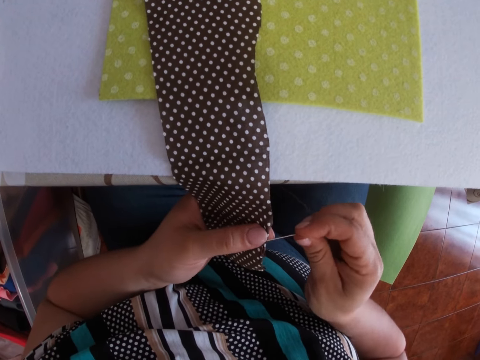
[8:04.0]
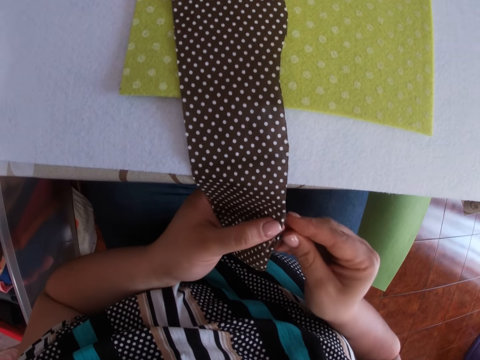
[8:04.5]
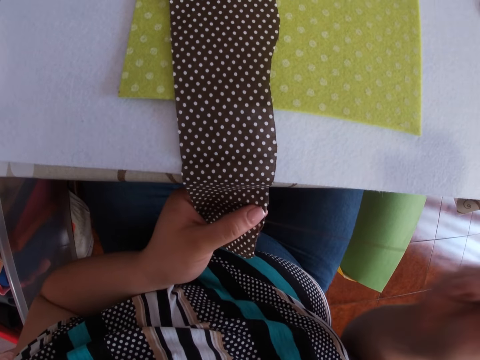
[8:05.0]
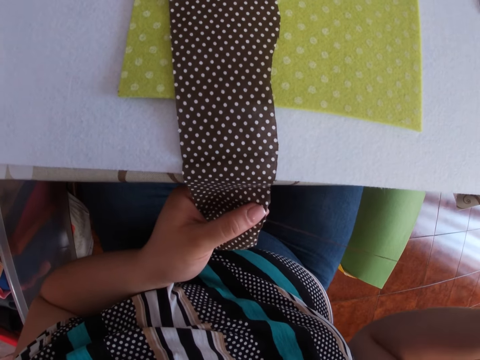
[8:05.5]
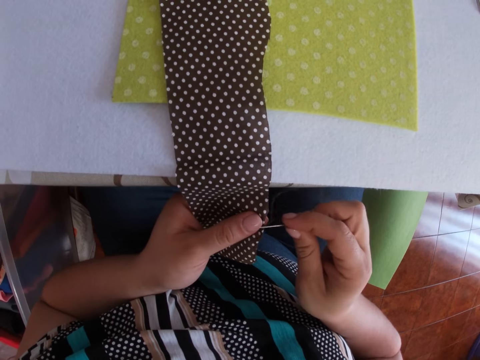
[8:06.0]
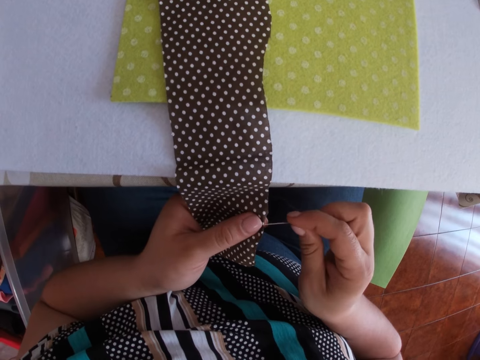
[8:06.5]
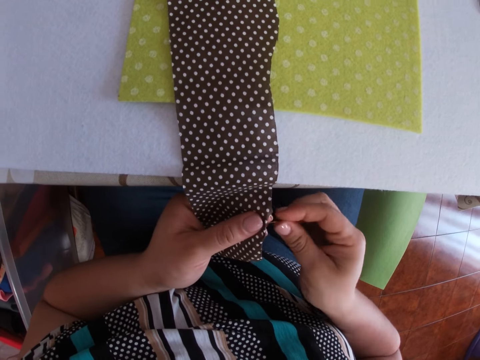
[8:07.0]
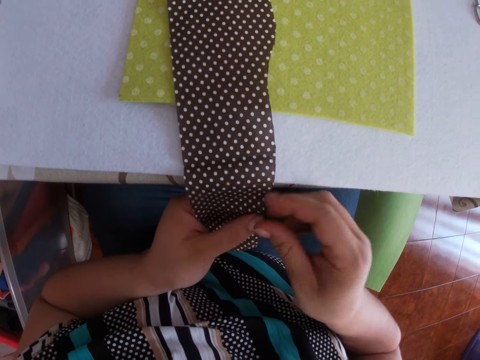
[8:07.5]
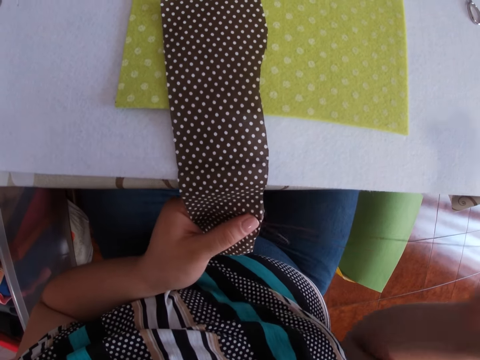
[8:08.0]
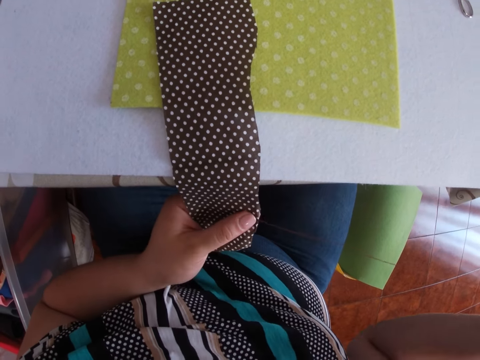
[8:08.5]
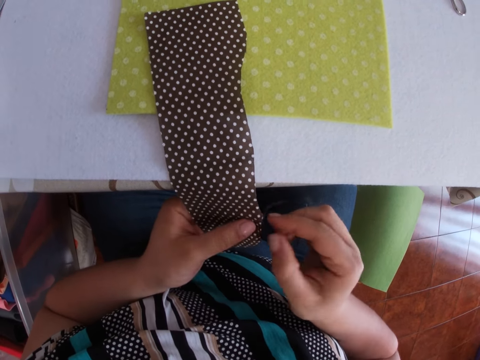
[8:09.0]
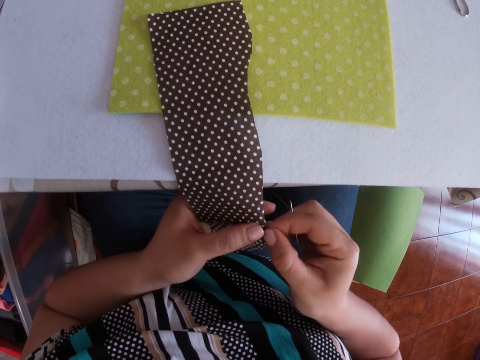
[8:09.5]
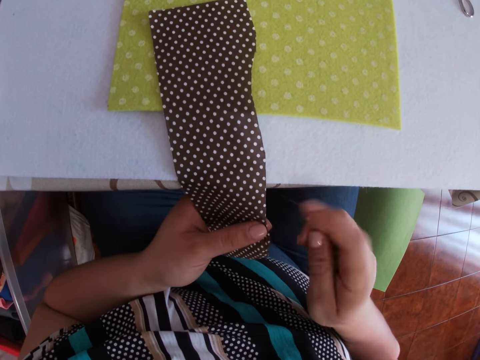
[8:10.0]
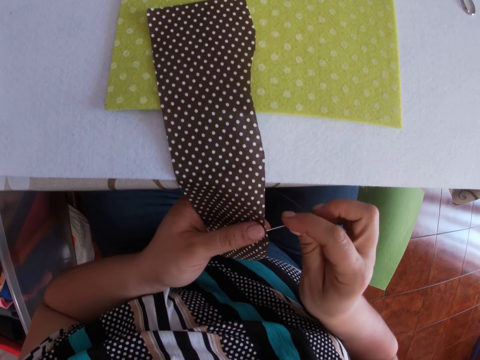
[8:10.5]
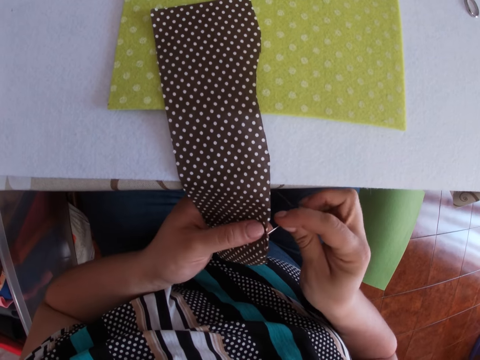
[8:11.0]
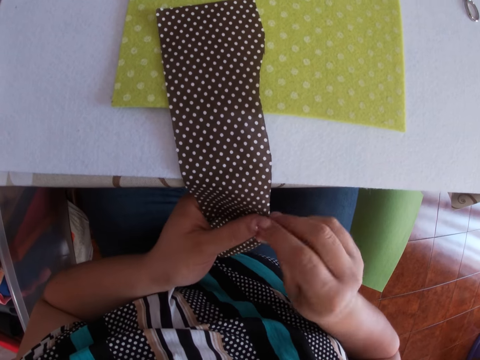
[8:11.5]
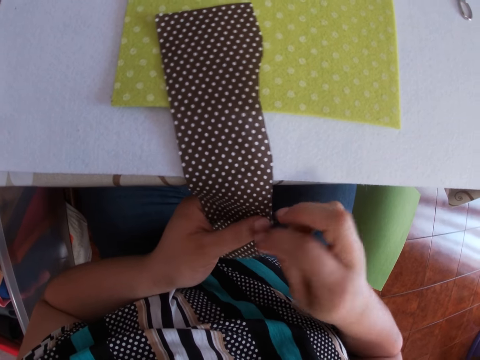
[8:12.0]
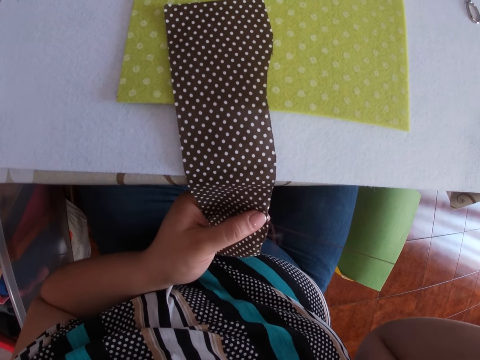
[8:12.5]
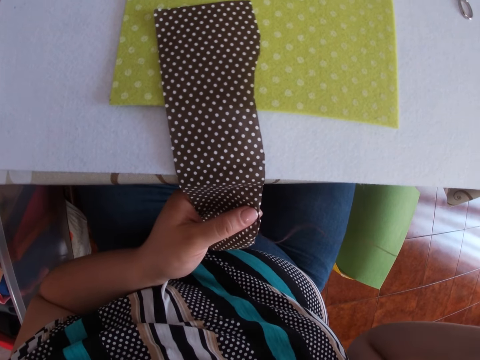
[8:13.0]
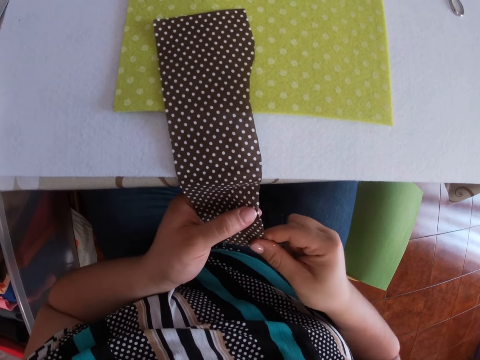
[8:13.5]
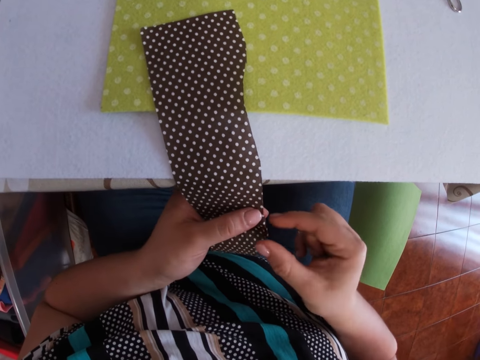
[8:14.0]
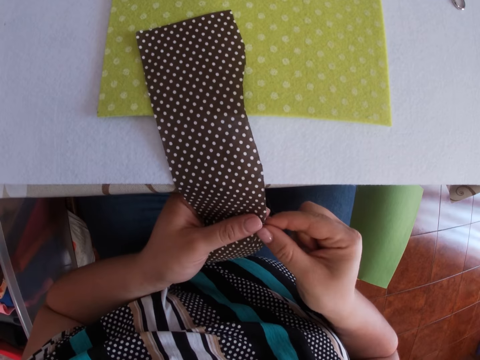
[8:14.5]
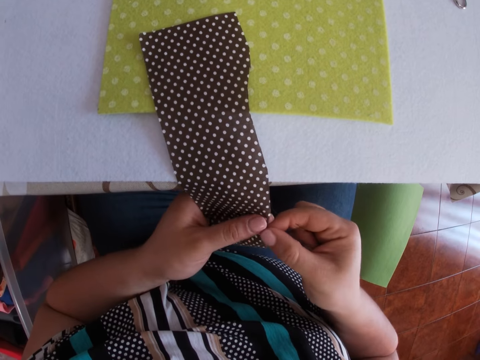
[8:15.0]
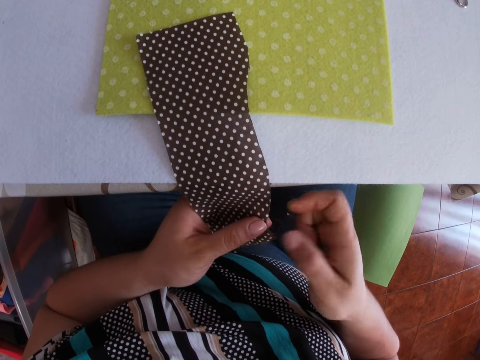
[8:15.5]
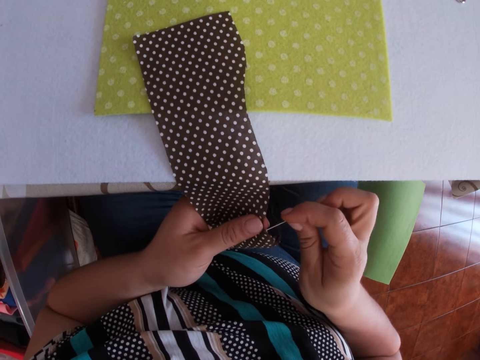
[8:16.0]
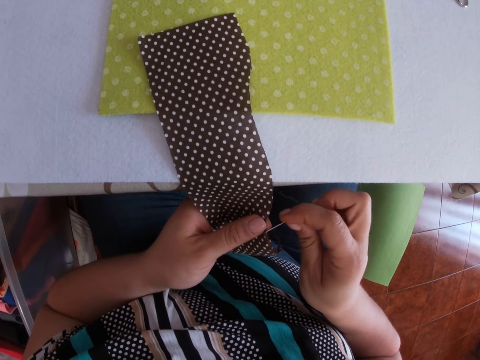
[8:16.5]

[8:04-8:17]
The camera wearer pierces a cloth with a needle. They pull the thread. They pierce the cloth with the needle. They pull the thread. They press the cloth. They pierce the cloth with the needle. They pull the thread. They press the cloth.

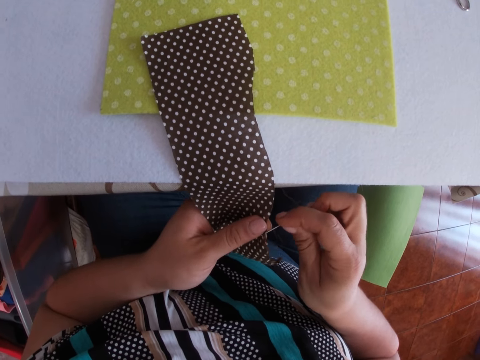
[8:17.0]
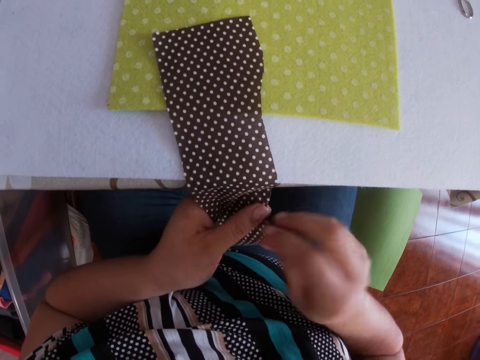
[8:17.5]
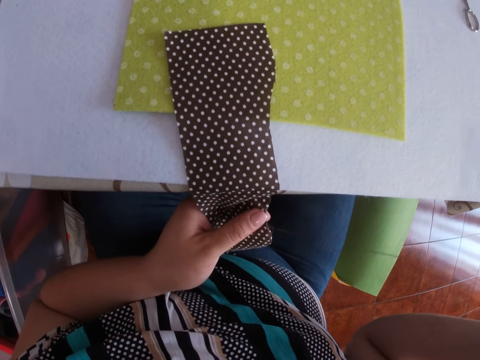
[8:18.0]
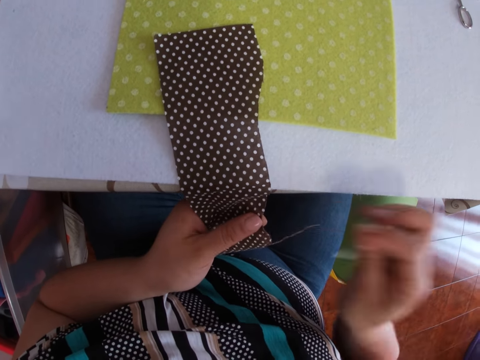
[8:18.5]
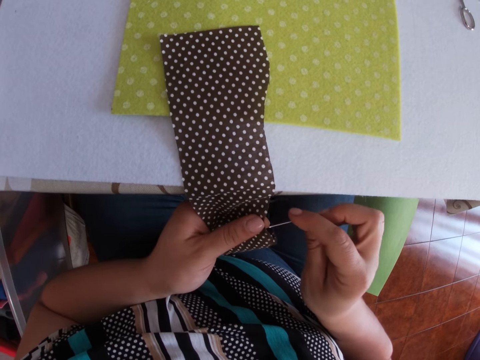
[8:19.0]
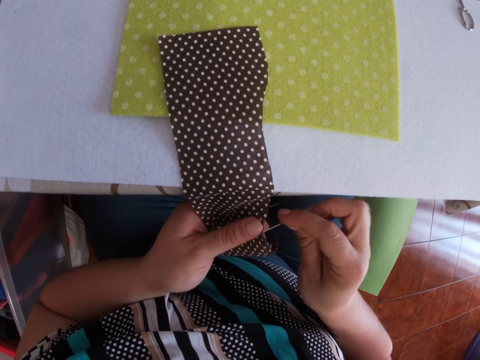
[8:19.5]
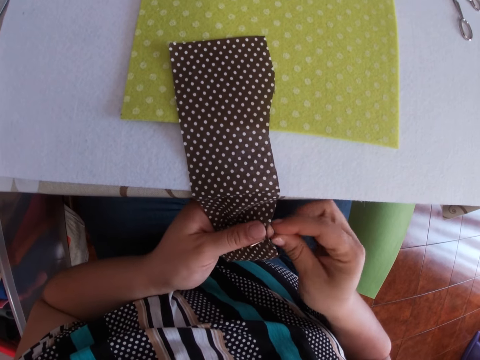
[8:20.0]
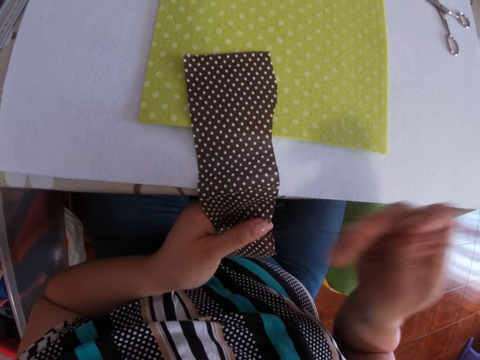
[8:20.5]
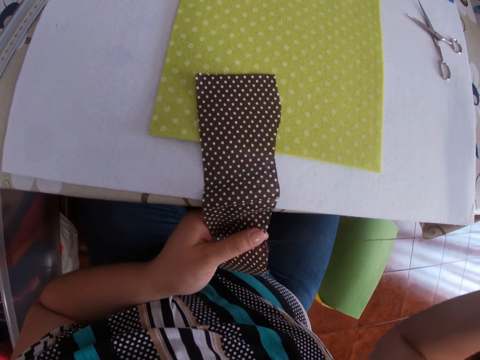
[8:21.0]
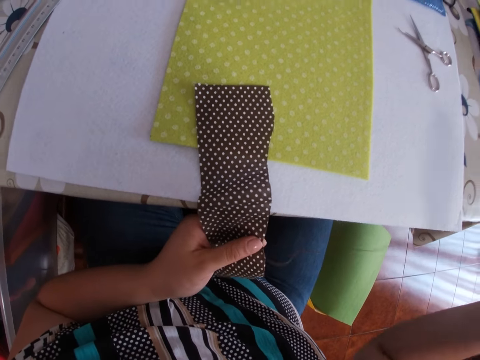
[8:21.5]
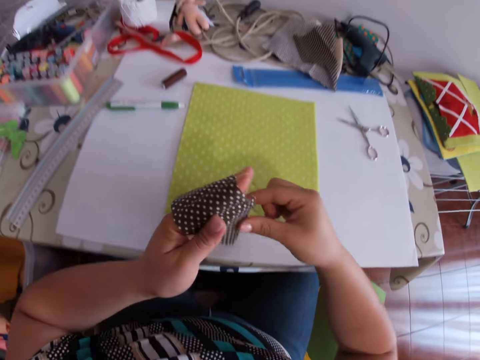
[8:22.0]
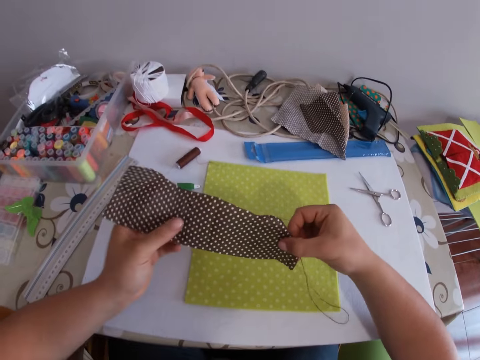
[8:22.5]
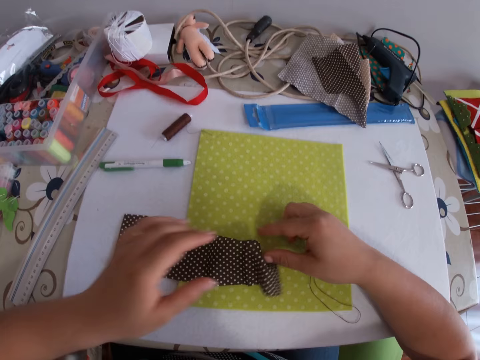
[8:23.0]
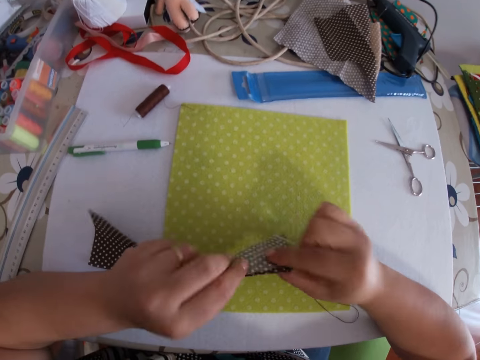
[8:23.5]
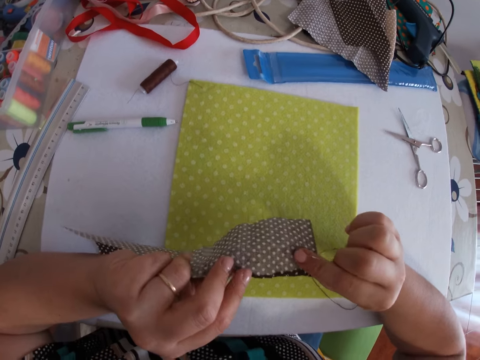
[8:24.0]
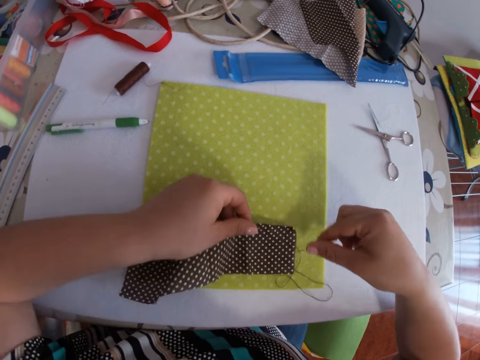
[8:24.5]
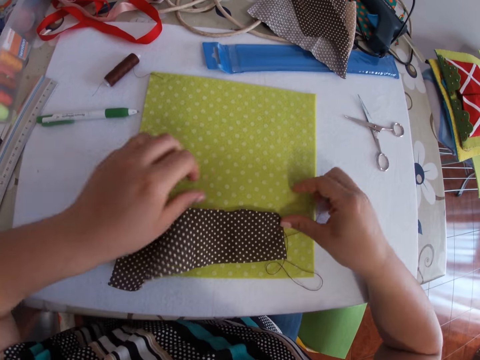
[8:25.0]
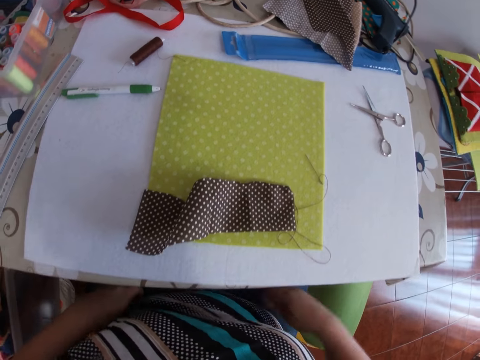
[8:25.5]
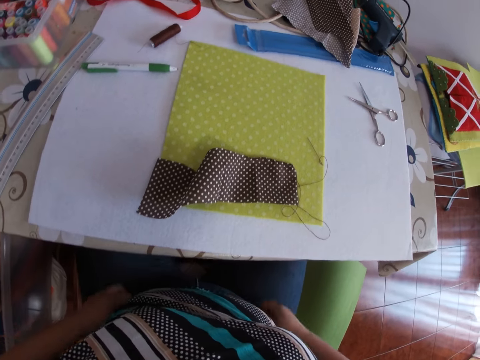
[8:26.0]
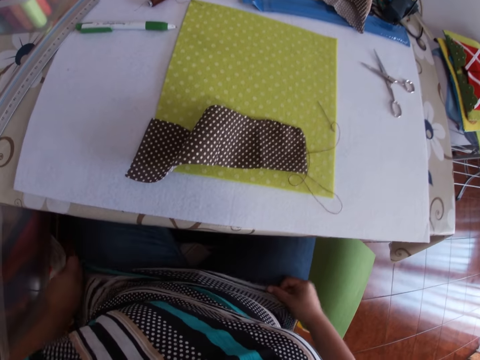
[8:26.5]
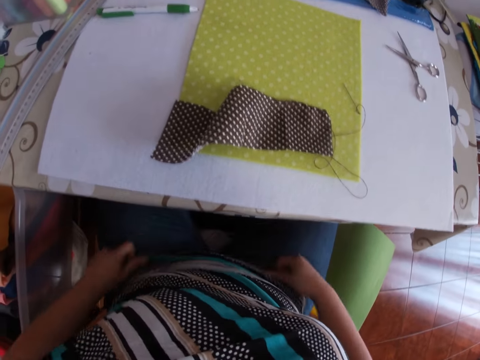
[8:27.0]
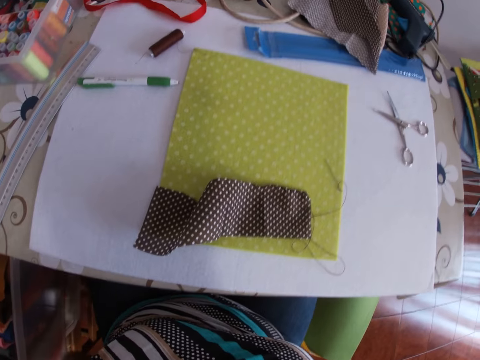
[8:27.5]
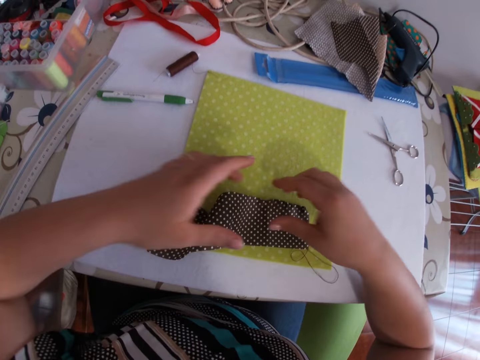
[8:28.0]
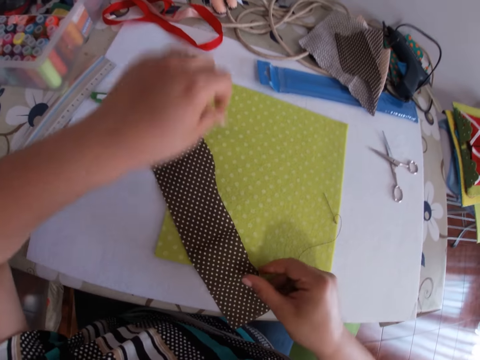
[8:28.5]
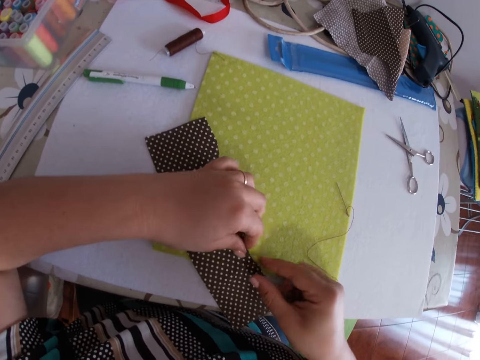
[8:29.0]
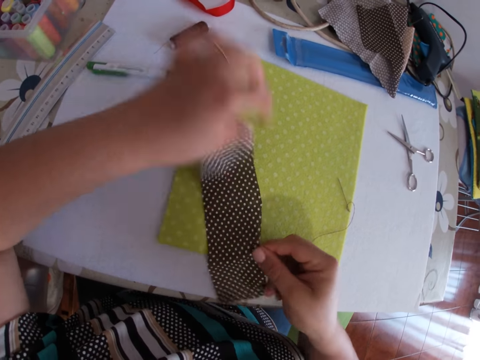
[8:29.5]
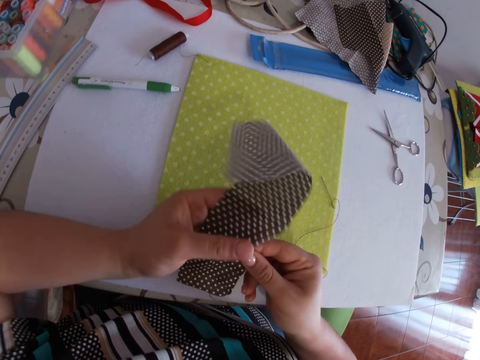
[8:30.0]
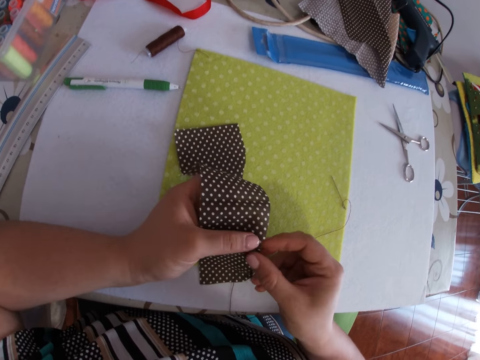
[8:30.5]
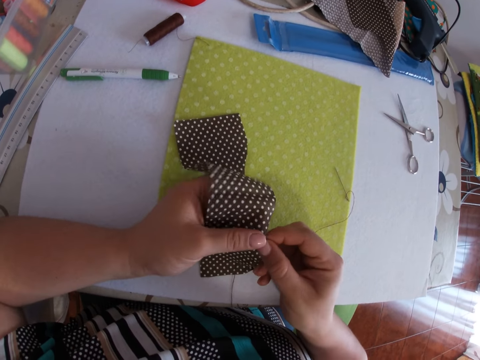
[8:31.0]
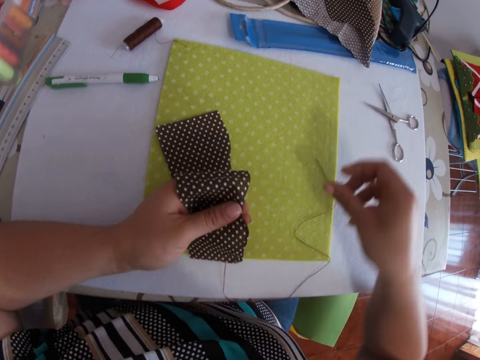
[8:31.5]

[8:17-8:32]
The camera wearer pierces a cloth with a needle. She pulls the thread. She pierces the cloth with the needle. She pulls the thread. She lifts the cloth, drops the cloth on the table, turns the cloth and drops the cloth on the table. She adjusts her top with both hands. She handles her cloth. She turns the cloth. She straightens the piece of cloth with both hands. She presses the cloth.
